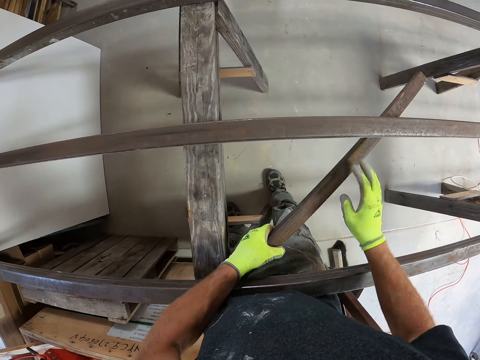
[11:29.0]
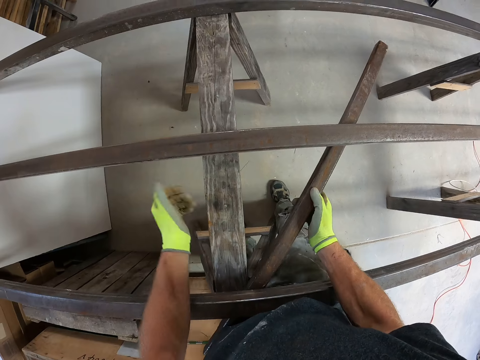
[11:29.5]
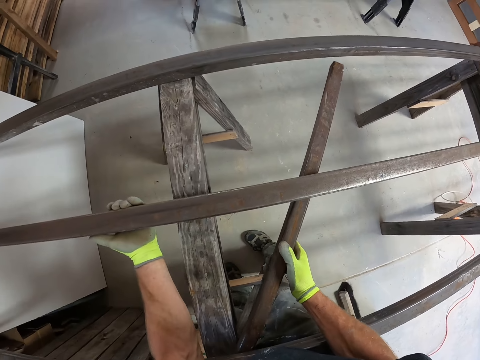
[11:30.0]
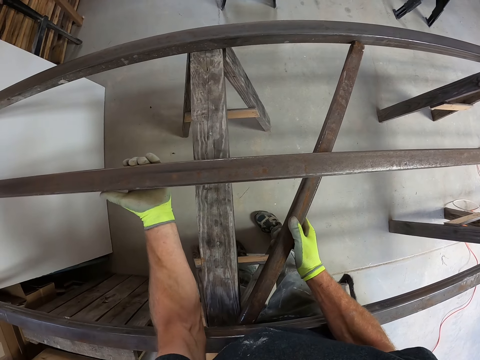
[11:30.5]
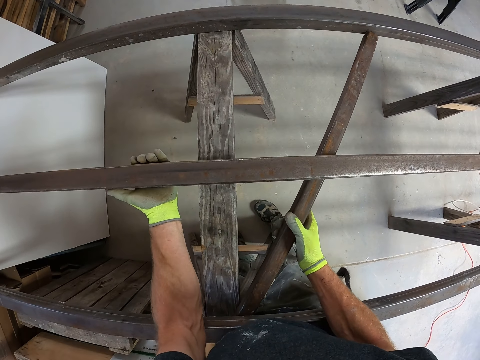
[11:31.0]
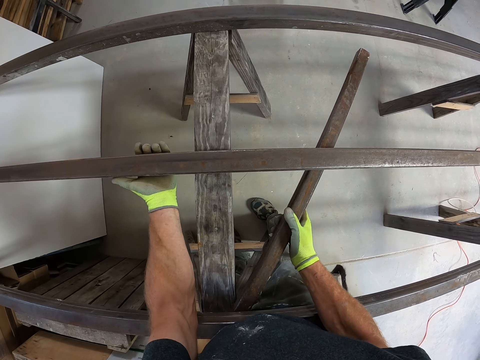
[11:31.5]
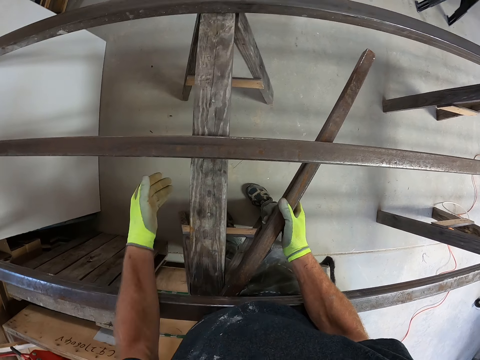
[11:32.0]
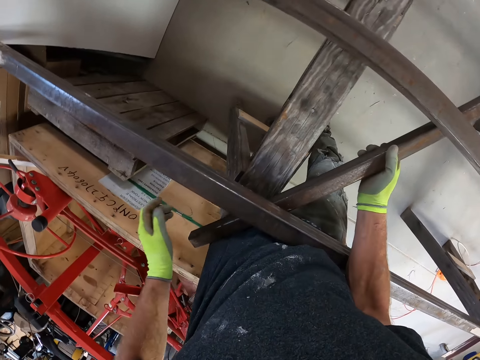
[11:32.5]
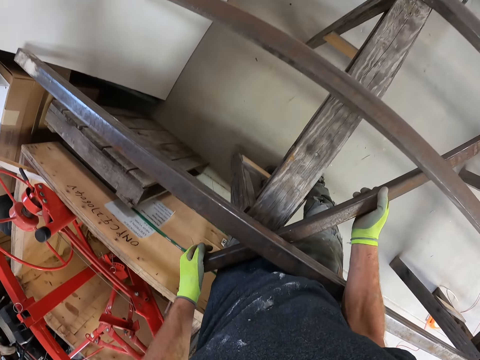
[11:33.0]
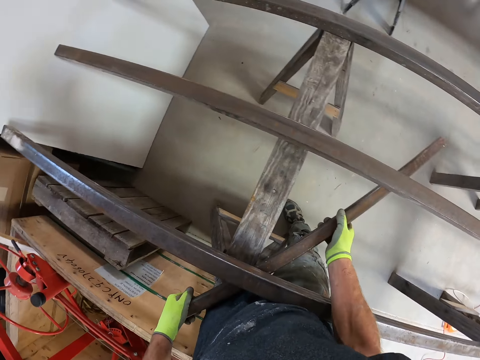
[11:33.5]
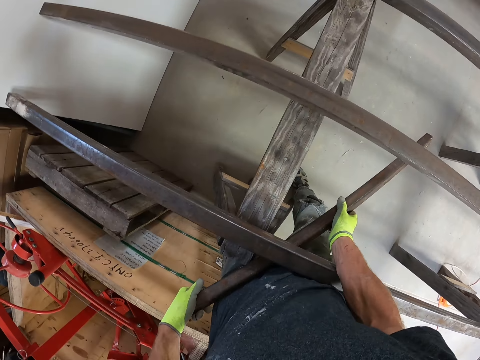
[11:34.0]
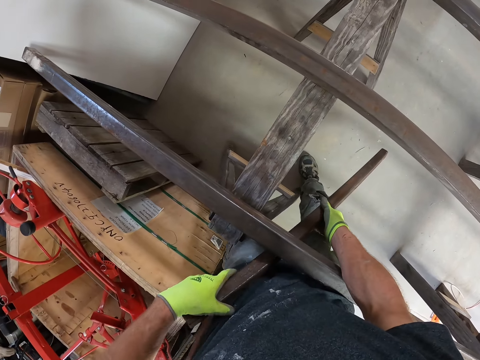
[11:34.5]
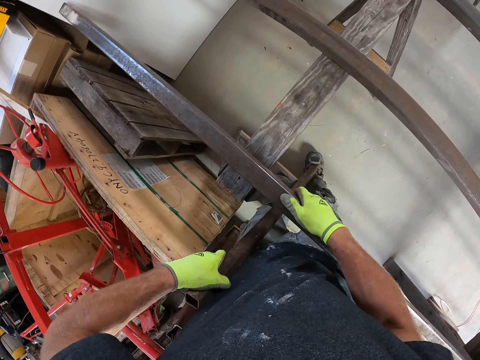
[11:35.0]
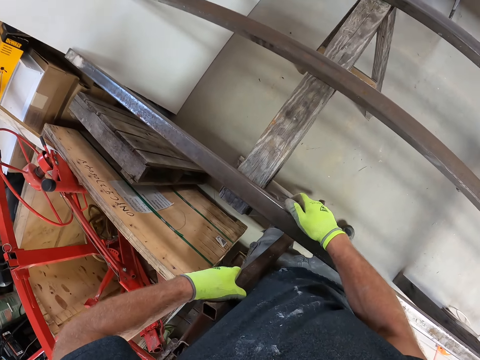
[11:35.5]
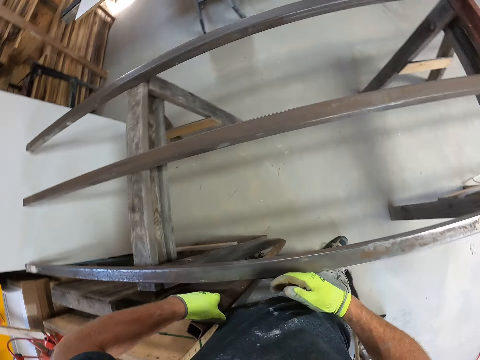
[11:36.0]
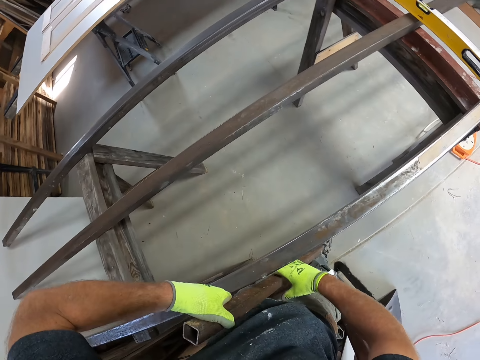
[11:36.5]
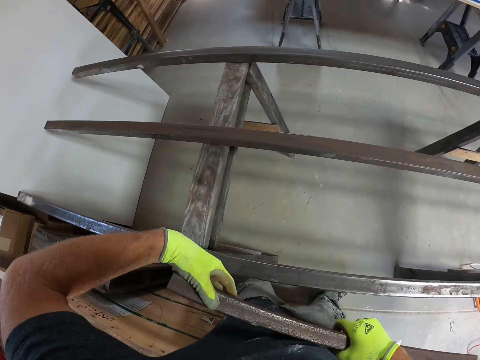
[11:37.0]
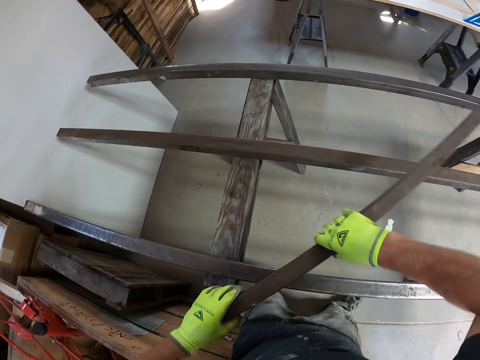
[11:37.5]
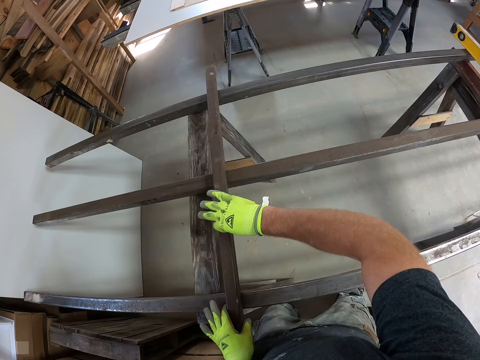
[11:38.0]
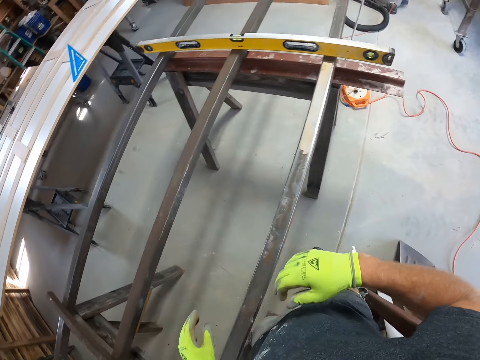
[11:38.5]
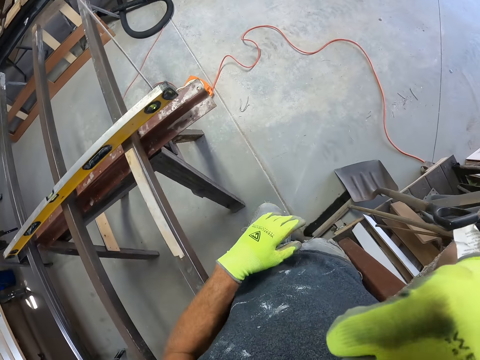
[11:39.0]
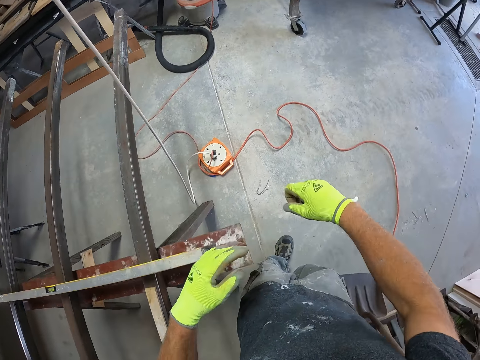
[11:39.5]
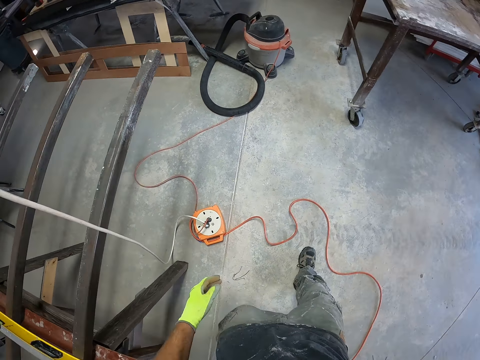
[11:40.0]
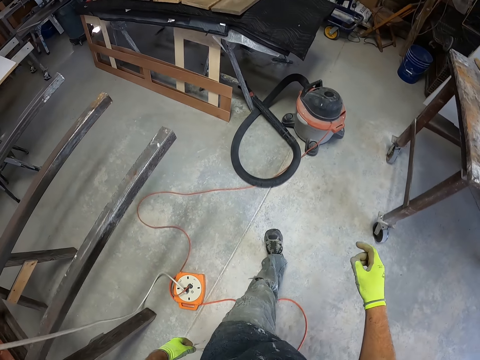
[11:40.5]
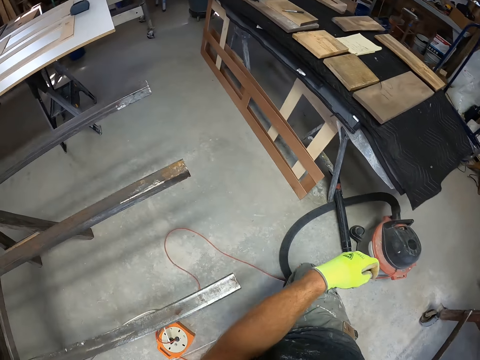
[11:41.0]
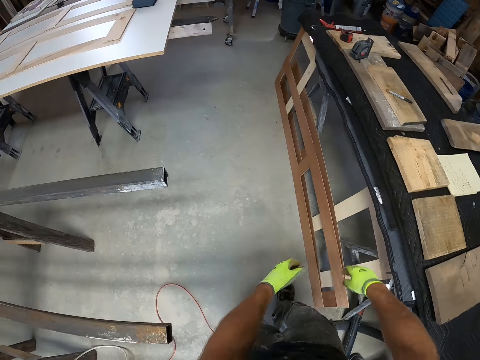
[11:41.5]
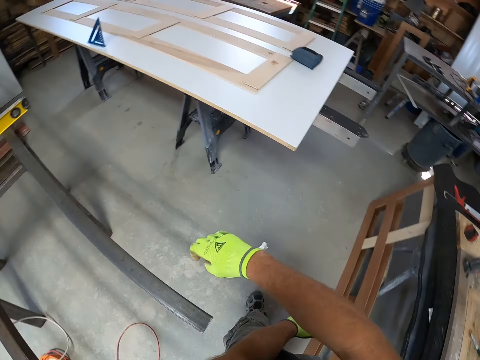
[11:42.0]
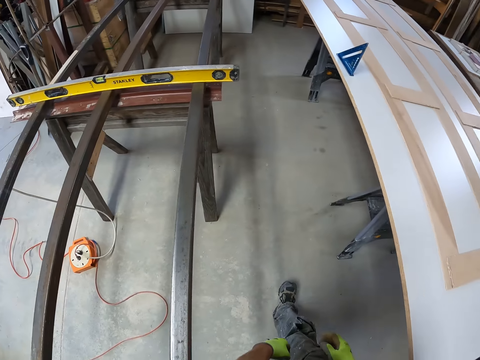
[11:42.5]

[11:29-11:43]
The camera wearer holds the metal with the other hand. He lifts the metal. He removes the metal from under the metal rod. He holds the metal with the other hand. He places the metal against the metal rod. He drops the small iron metal on the longer iron metal. He lifts his hand. He walks beside the metal rod.

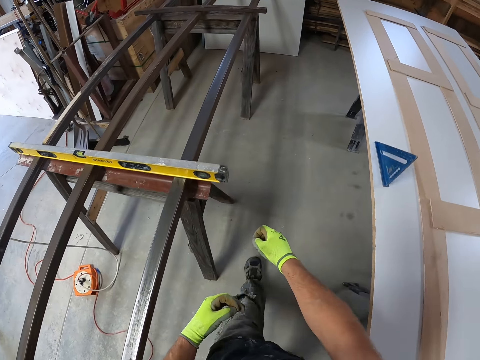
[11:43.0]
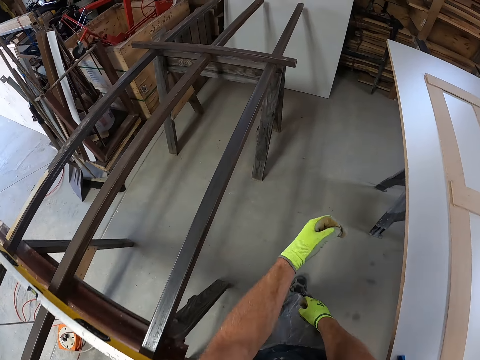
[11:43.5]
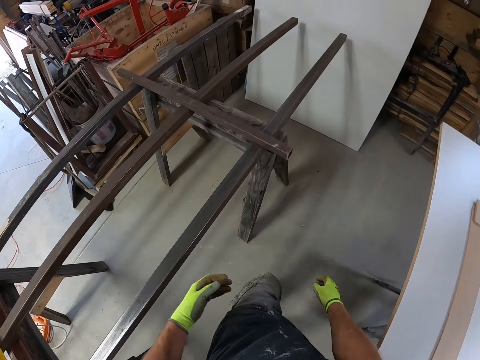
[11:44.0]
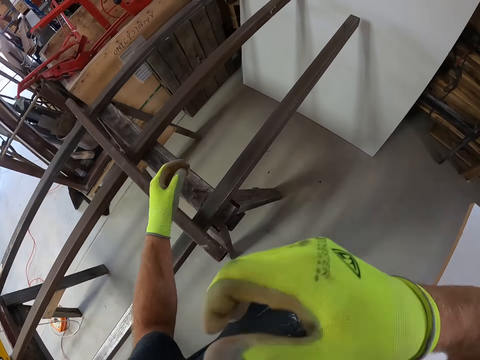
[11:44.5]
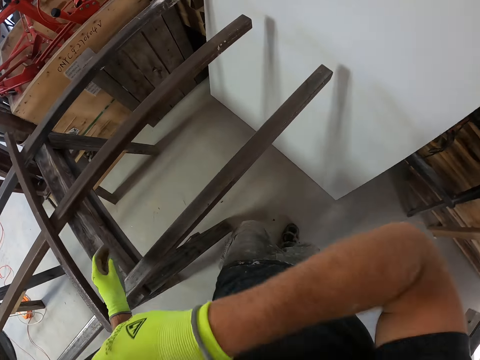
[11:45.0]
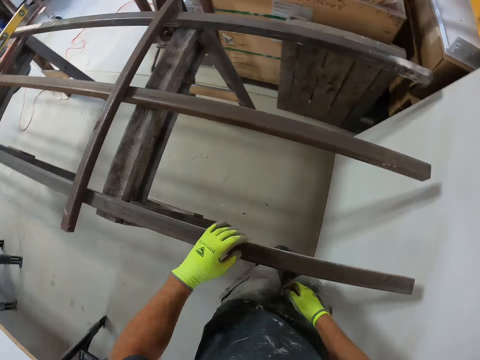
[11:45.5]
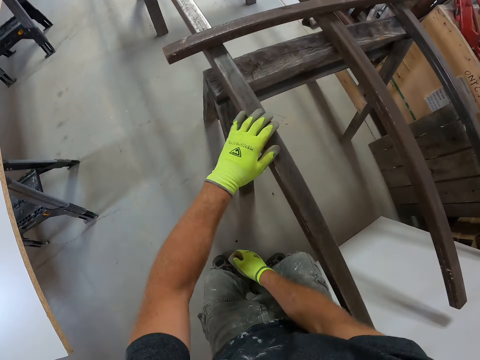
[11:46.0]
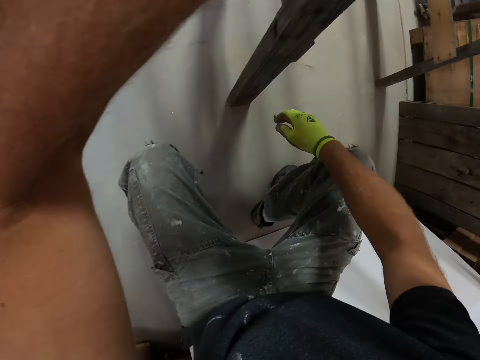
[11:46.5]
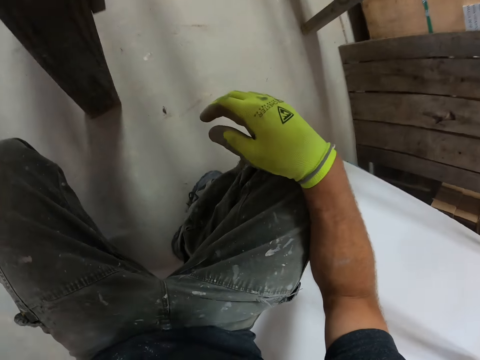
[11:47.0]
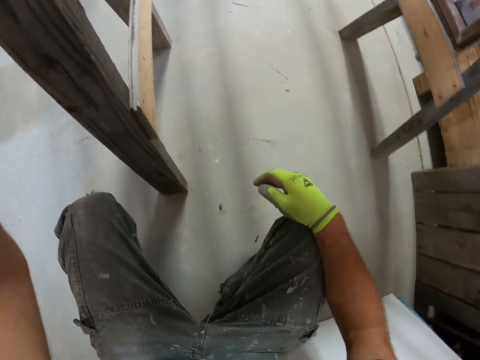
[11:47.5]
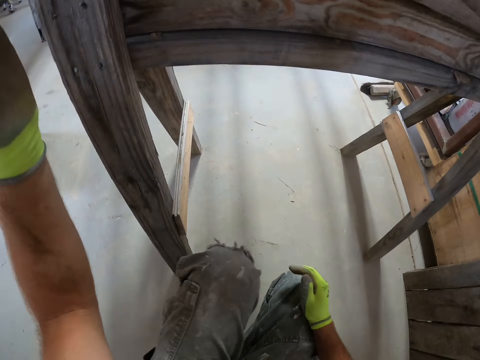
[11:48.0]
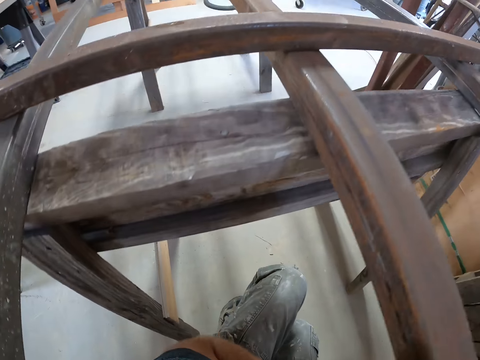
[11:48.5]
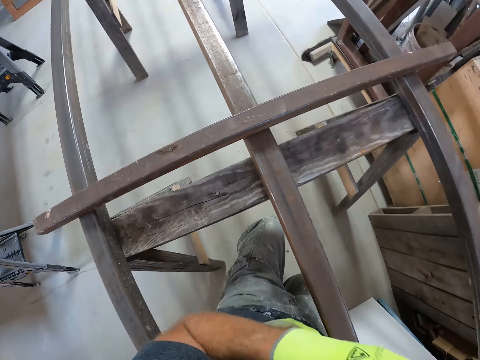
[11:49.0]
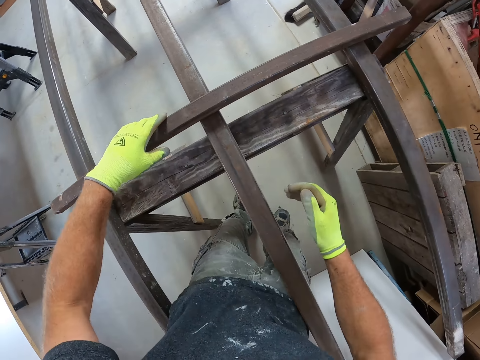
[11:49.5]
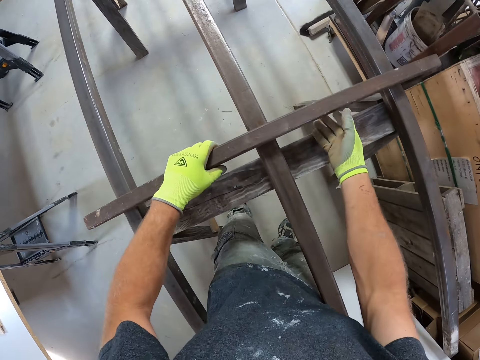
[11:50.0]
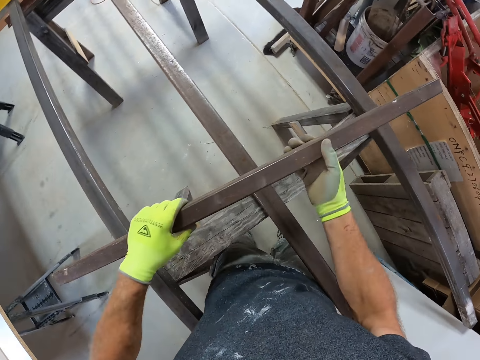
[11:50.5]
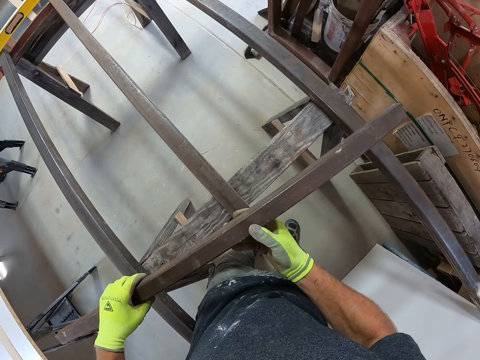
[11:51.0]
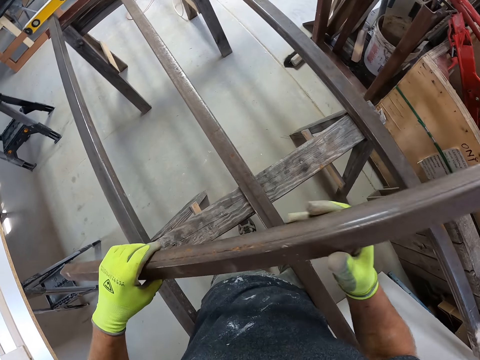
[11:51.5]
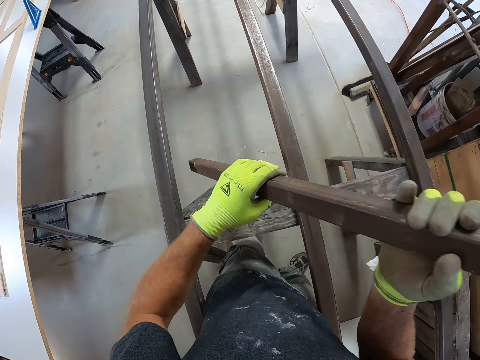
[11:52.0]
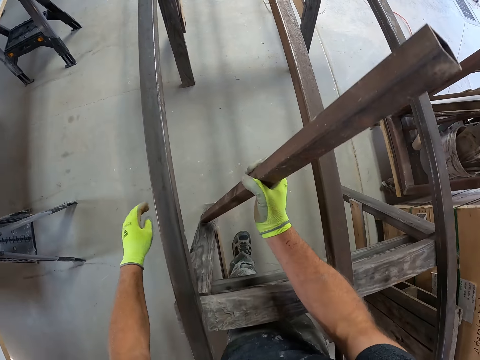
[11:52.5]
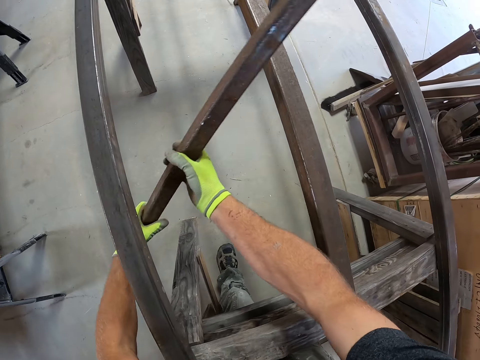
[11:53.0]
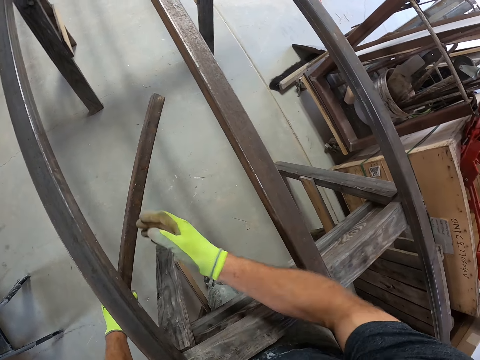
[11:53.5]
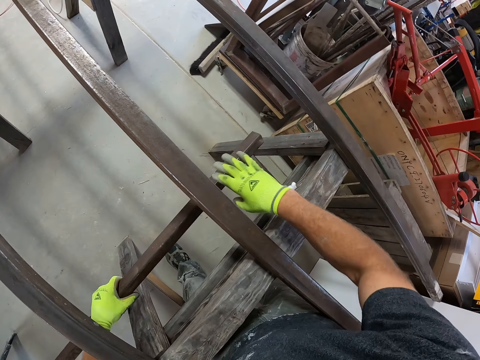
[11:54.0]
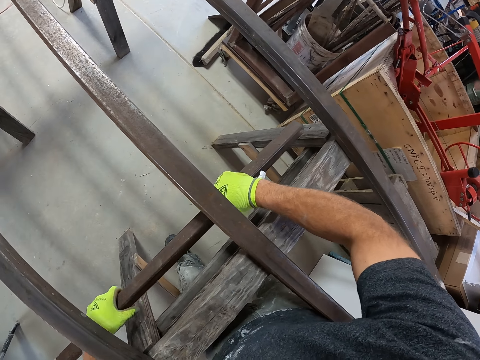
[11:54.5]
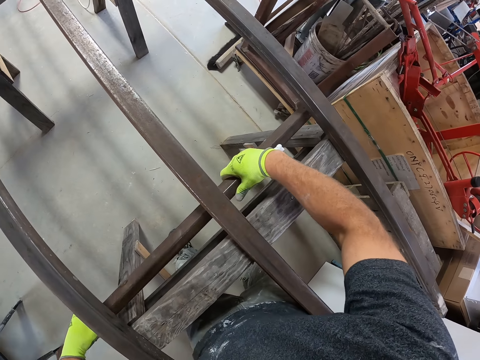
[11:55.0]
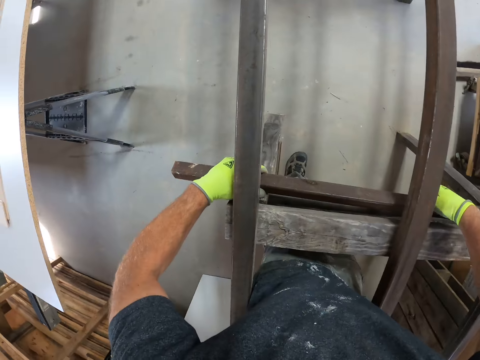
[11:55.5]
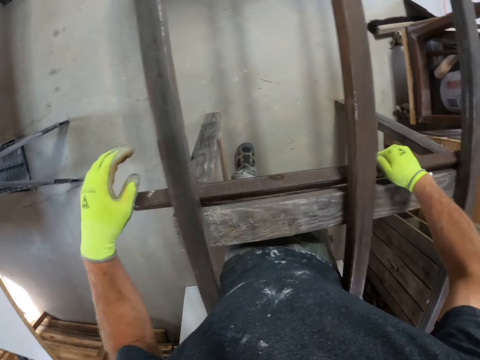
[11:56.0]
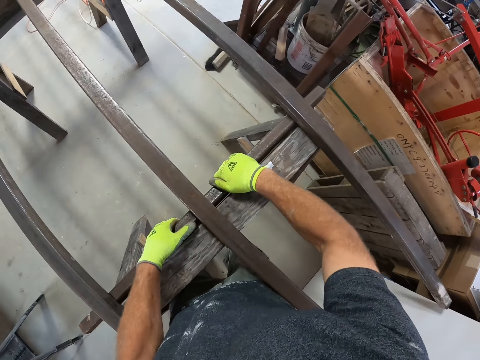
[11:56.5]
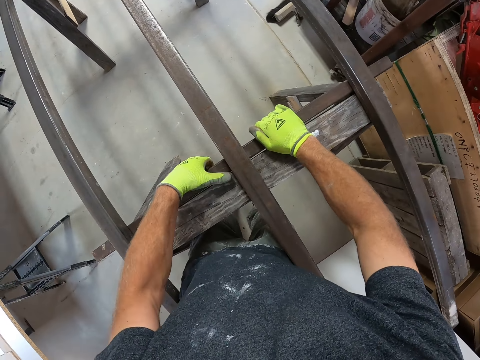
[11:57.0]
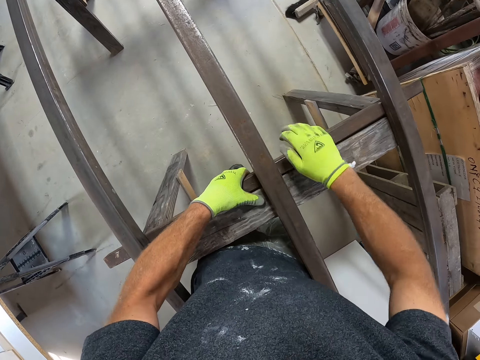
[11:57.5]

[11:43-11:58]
The camera wearer wipes his face. He goes under the metal rod. He bends down. He holds the metal with both hands. He holds the metal with one hand. He holds the metal with both hands.
